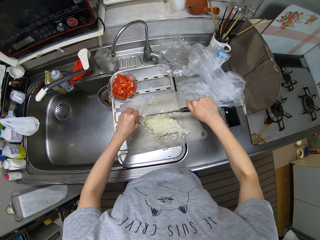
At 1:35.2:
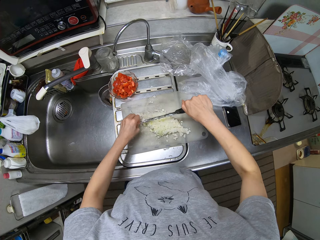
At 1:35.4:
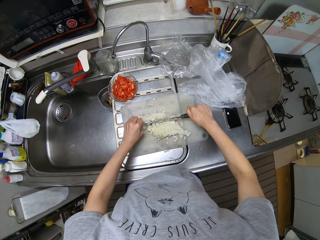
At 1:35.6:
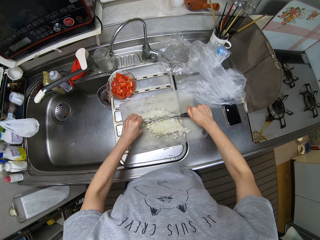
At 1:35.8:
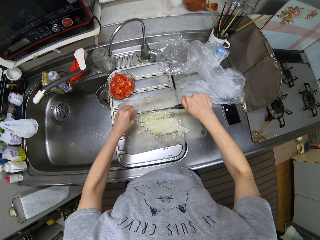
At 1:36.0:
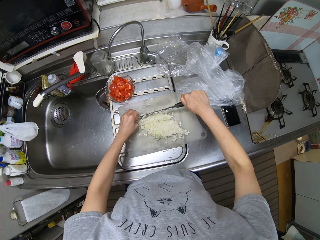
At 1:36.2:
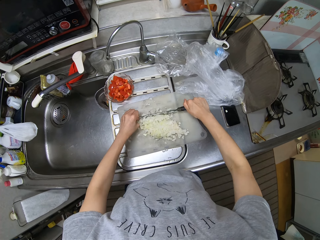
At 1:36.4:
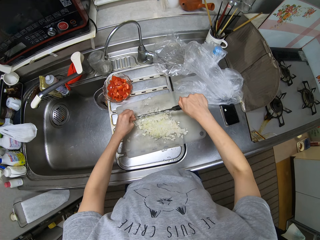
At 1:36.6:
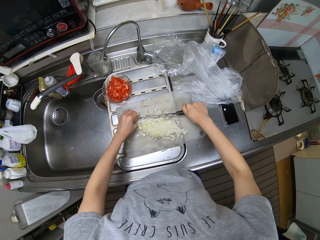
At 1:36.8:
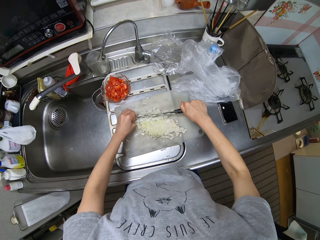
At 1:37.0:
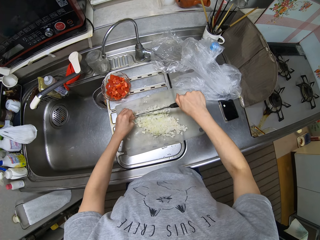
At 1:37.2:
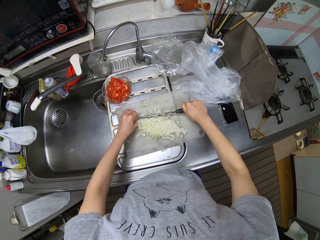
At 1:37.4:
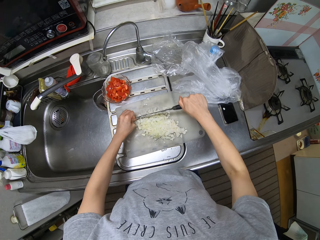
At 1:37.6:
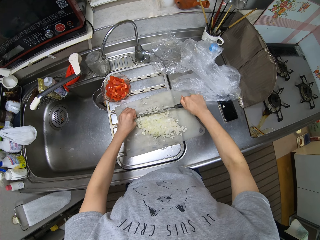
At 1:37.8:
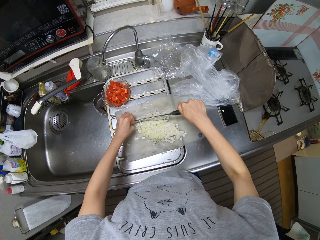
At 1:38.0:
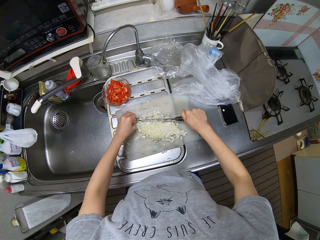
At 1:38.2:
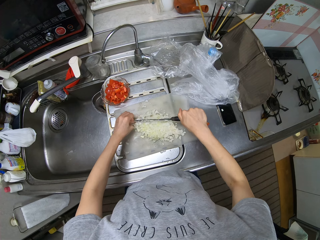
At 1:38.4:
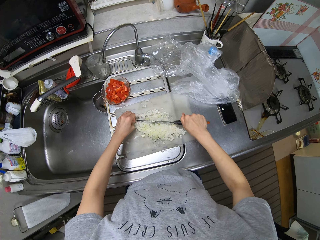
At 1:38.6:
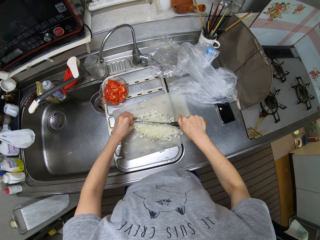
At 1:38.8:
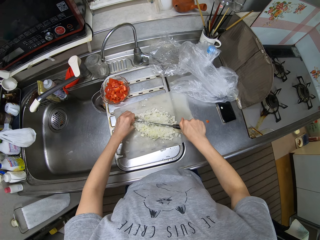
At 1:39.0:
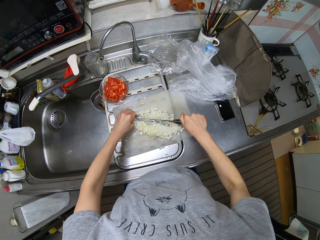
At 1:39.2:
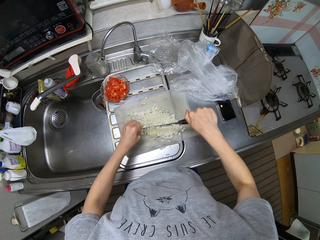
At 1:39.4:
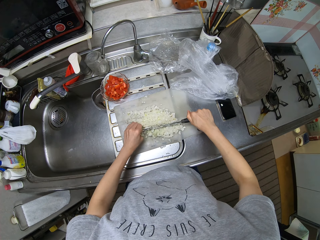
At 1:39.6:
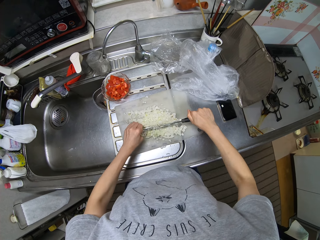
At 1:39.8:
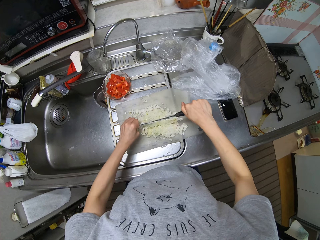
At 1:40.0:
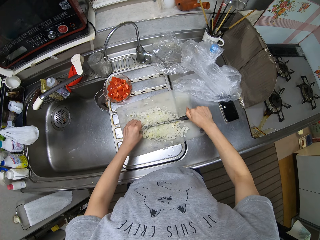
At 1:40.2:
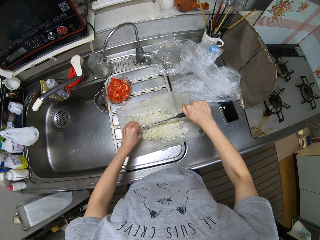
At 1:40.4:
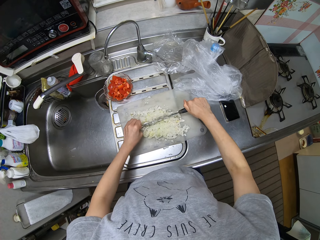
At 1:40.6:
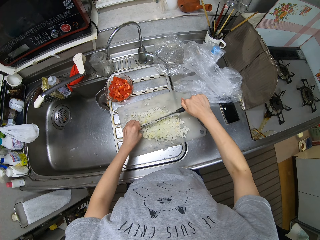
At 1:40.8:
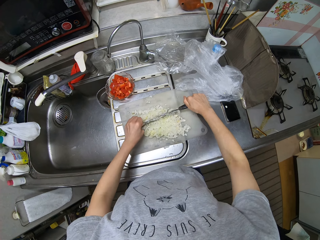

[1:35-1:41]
The camera wearer cuts the onion with a knife on the chopping board.
